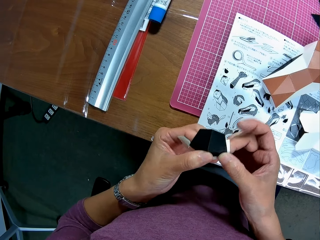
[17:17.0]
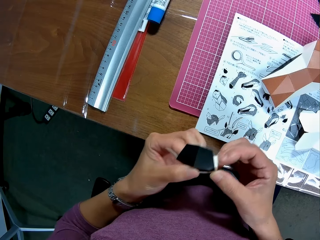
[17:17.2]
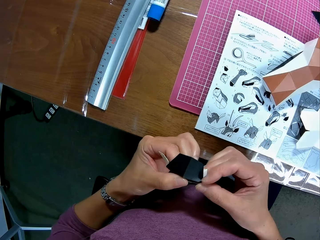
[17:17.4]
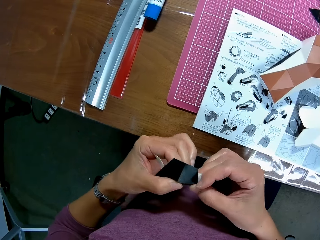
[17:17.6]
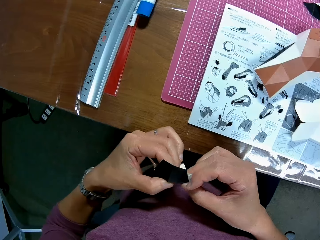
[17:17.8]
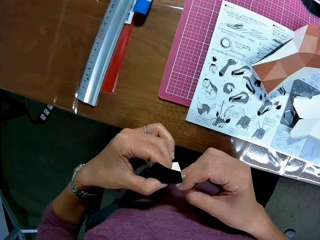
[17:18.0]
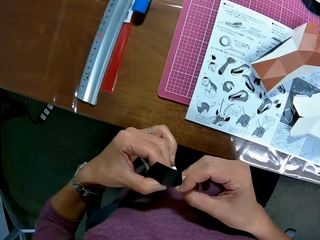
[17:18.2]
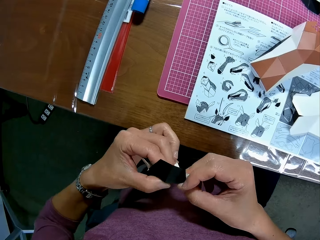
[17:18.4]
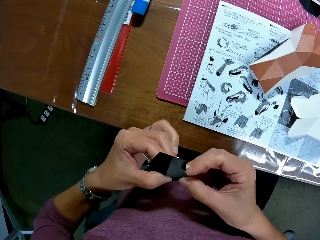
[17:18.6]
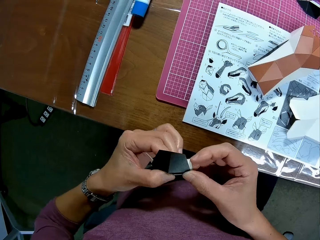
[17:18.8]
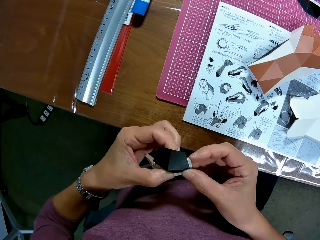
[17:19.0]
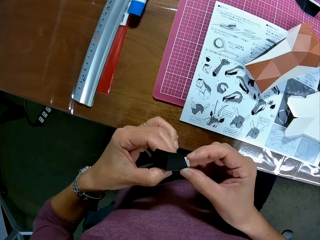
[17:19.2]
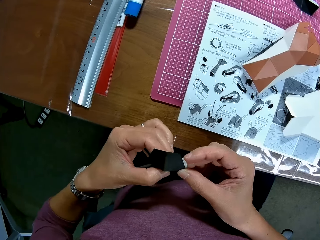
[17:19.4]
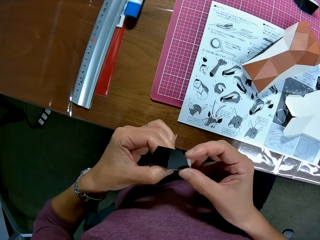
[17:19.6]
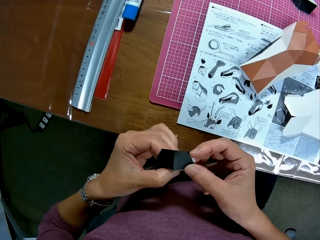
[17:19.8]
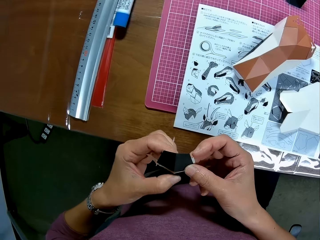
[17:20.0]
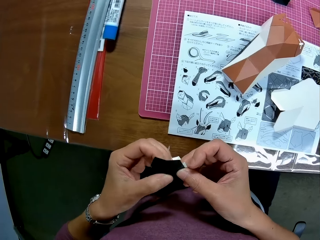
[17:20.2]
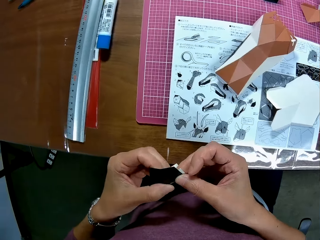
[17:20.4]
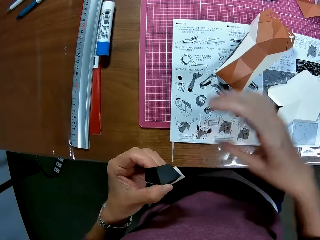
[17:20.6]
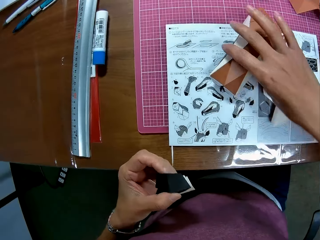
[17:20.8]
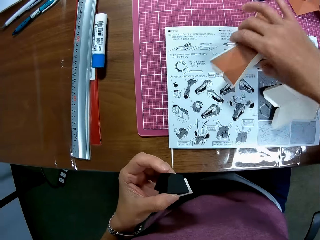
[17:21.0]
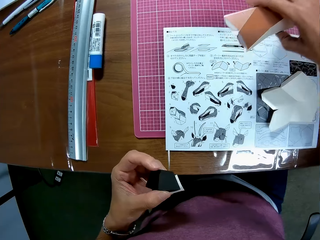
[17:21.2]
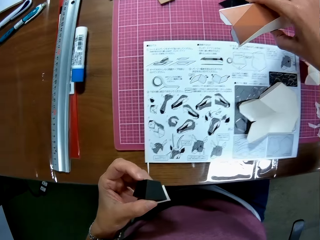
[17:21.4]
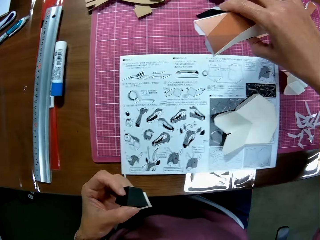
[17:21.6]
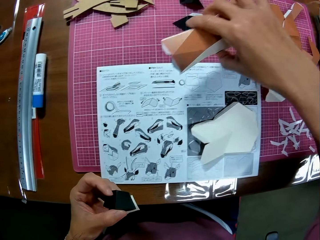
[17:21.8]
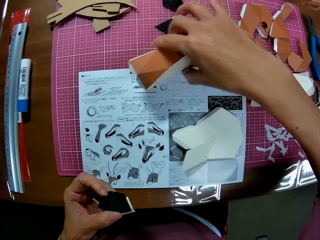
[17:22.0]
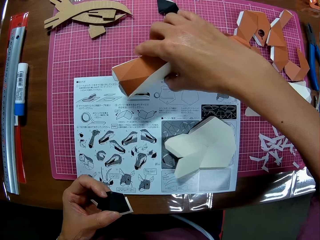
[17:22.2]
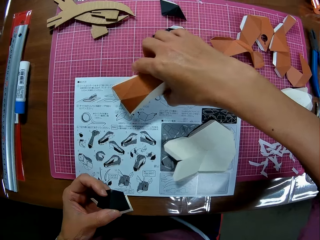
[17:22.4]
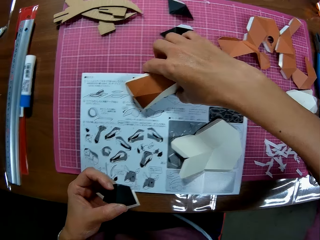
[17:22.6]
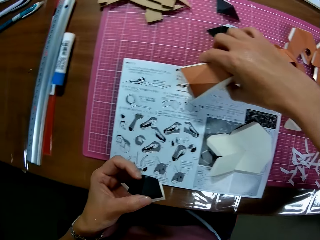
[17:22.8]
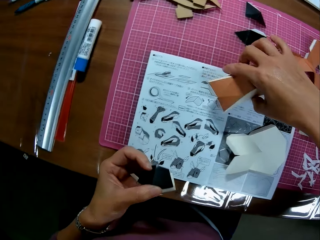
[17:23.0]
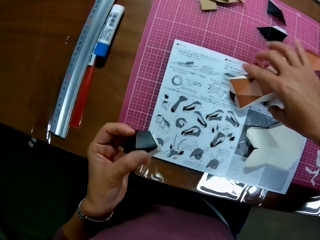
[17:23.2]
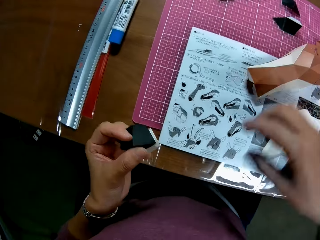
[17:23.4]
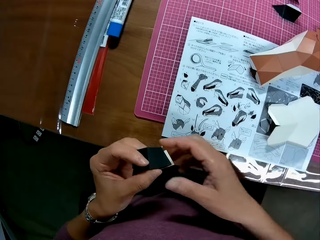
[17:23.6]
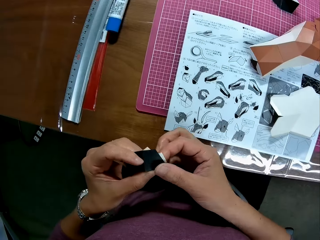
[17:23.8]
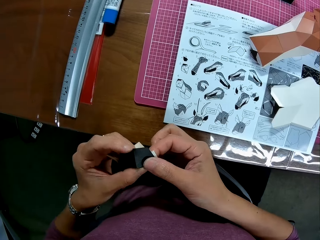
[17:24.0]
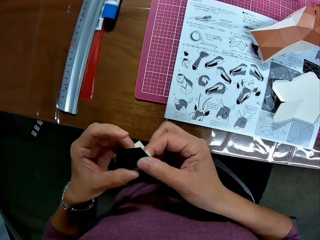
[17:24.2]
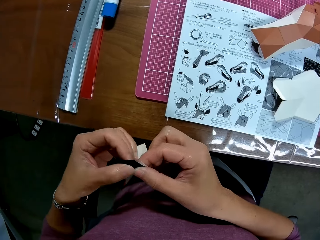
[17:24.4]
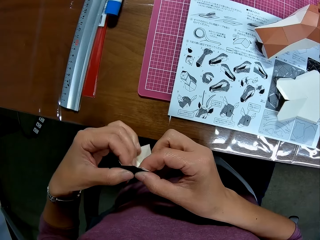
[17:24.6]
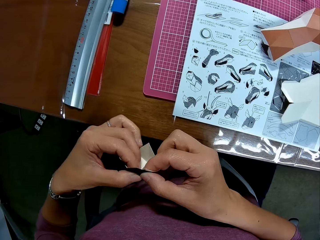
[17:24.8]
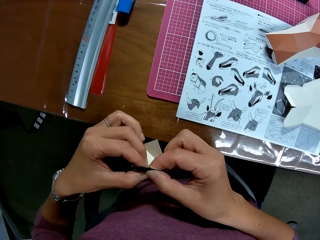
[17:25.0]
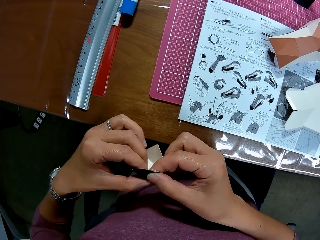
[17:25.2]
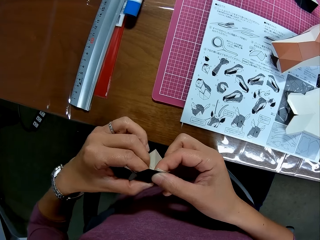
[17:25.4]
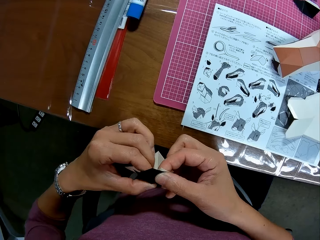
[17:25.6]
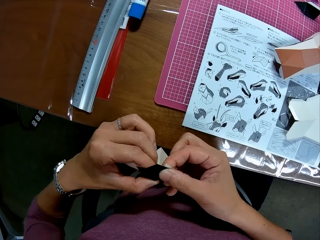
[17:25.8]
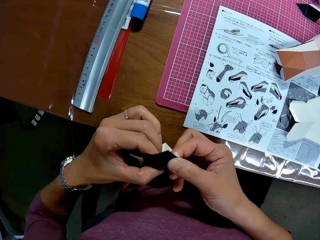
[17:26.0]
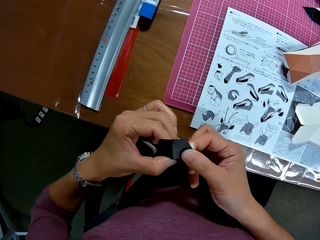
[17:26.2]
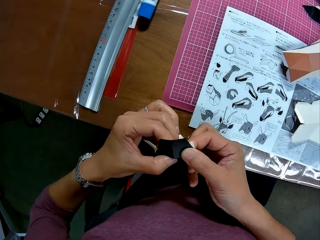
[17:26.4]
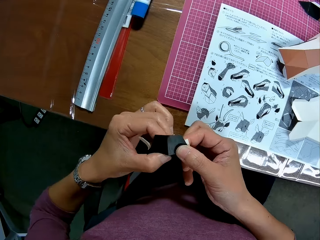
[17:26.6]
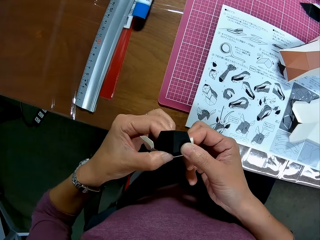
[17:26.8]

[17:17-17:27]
The camera wearer picks a piece of craft paper from the booklet. He moves the paper craft on the table. He looks at the instruction booklet. He puts the craft paper on the booklet. He fixes pieces of craft paper together. He arranges the paper crafts in his hand.

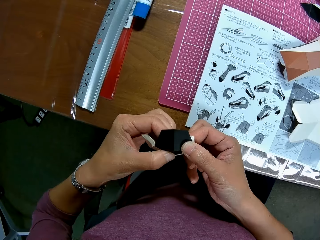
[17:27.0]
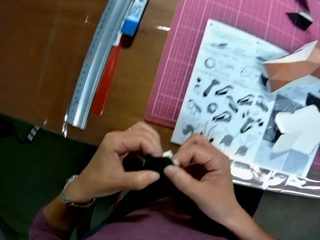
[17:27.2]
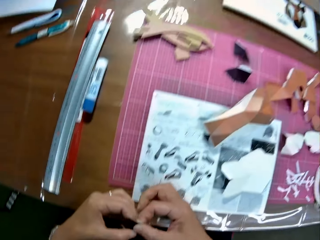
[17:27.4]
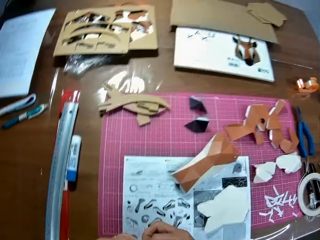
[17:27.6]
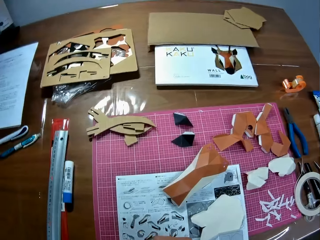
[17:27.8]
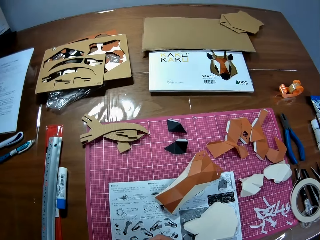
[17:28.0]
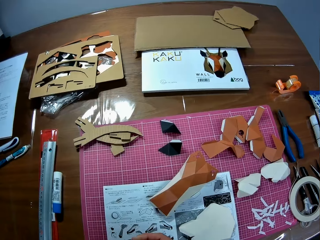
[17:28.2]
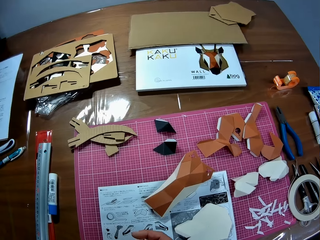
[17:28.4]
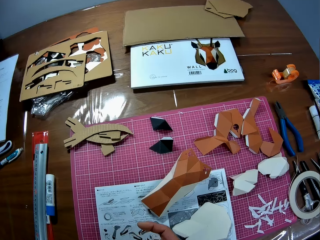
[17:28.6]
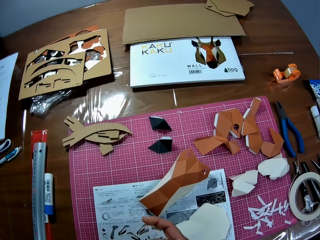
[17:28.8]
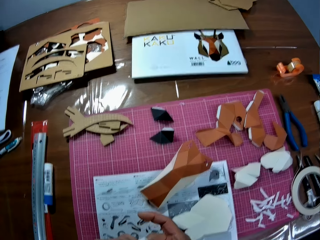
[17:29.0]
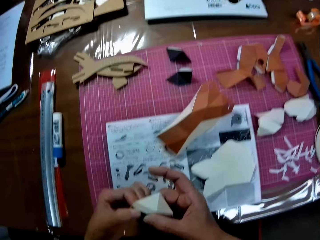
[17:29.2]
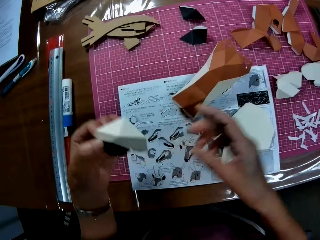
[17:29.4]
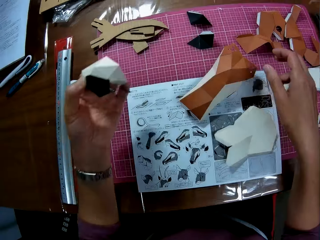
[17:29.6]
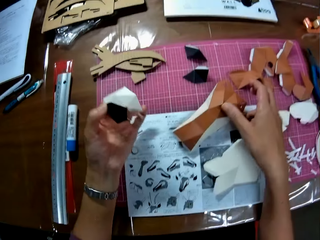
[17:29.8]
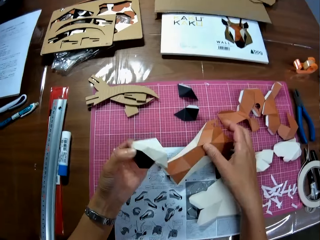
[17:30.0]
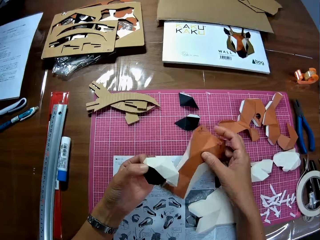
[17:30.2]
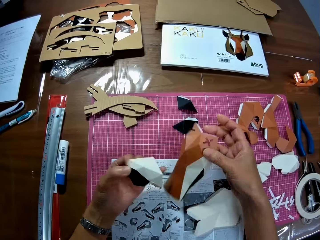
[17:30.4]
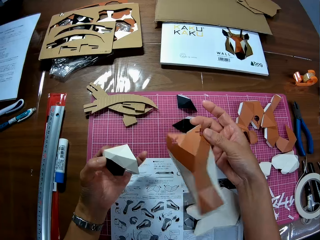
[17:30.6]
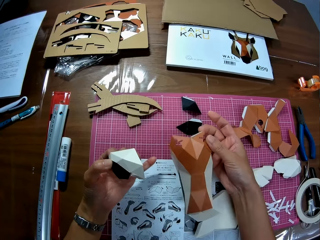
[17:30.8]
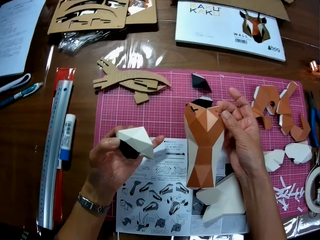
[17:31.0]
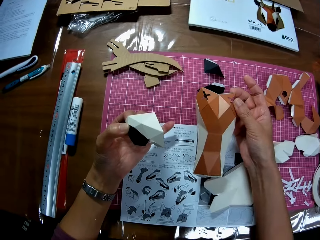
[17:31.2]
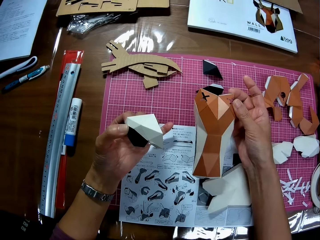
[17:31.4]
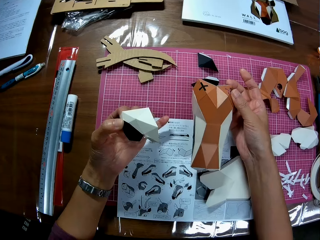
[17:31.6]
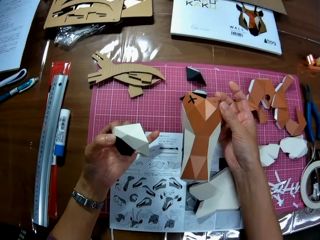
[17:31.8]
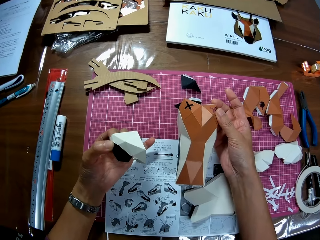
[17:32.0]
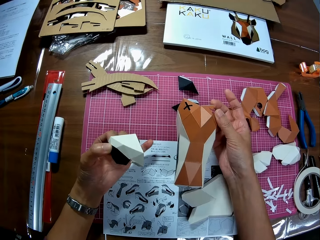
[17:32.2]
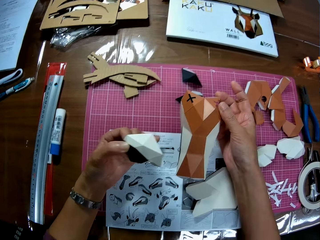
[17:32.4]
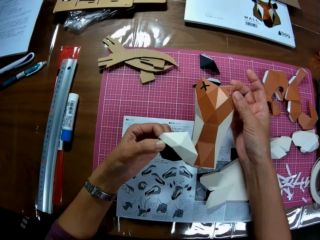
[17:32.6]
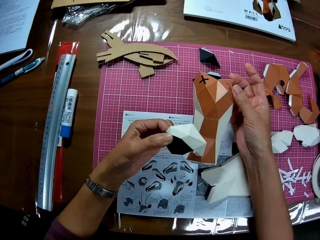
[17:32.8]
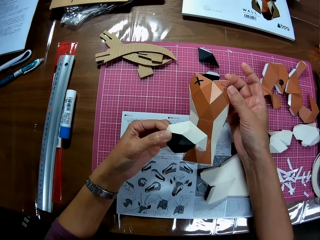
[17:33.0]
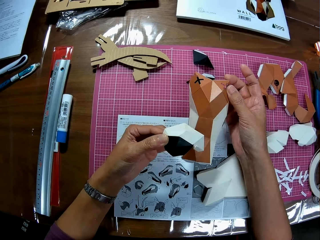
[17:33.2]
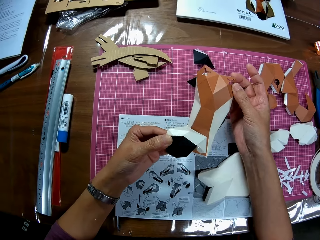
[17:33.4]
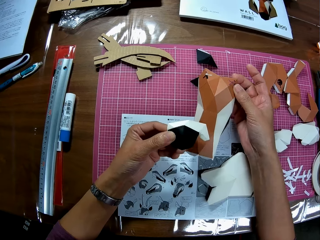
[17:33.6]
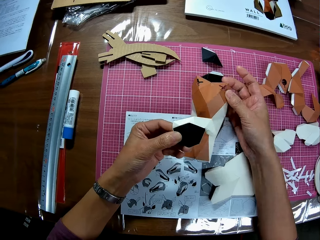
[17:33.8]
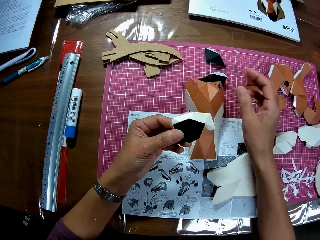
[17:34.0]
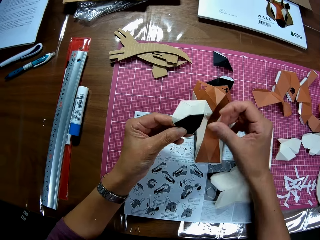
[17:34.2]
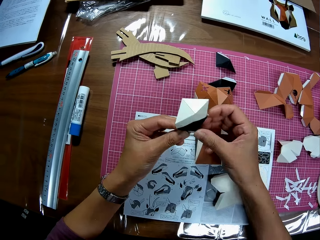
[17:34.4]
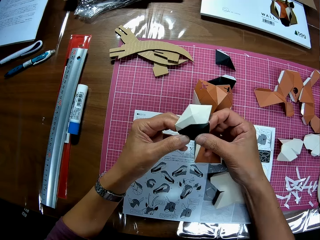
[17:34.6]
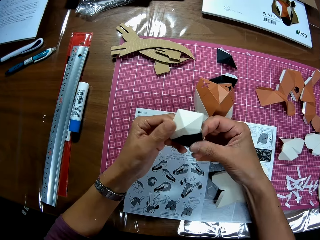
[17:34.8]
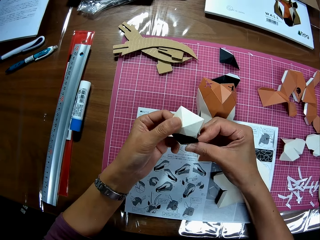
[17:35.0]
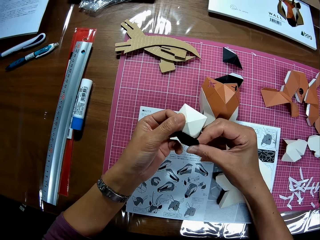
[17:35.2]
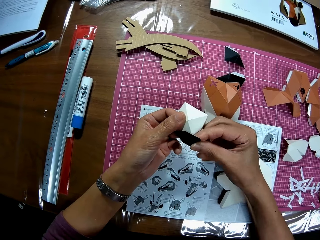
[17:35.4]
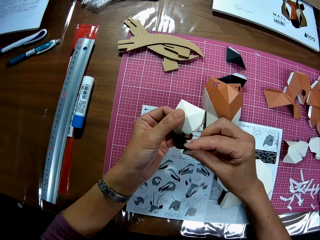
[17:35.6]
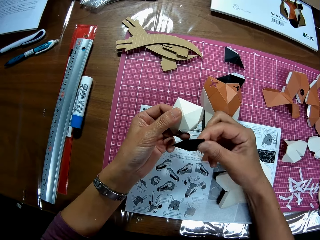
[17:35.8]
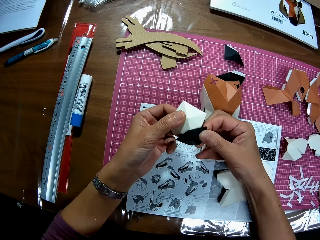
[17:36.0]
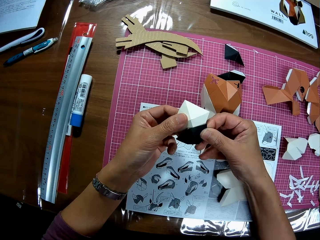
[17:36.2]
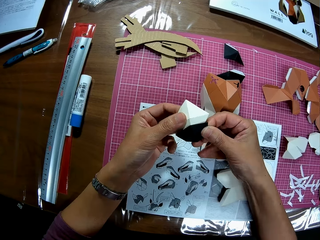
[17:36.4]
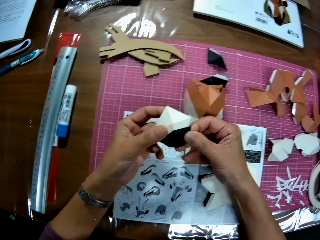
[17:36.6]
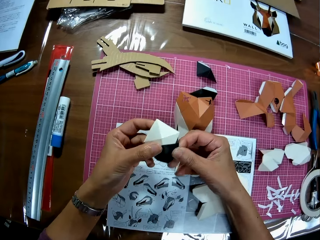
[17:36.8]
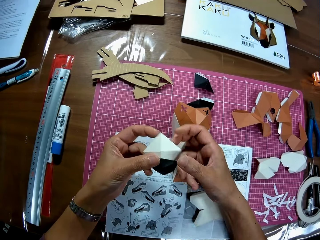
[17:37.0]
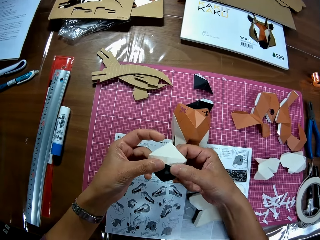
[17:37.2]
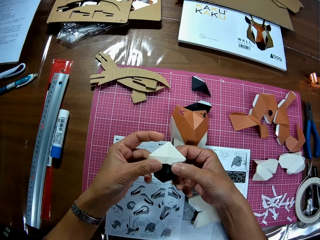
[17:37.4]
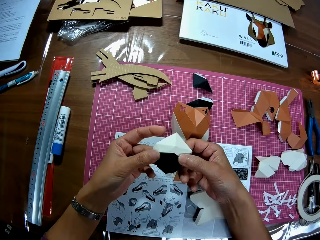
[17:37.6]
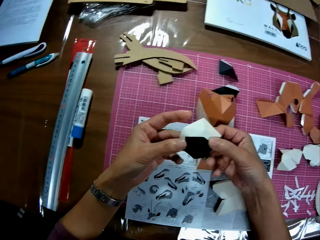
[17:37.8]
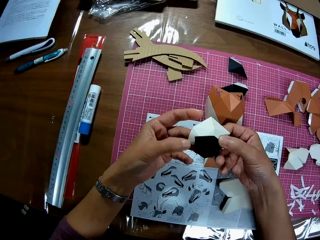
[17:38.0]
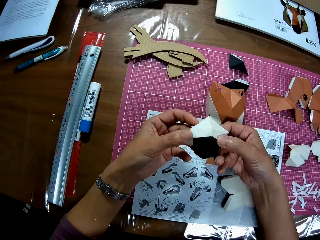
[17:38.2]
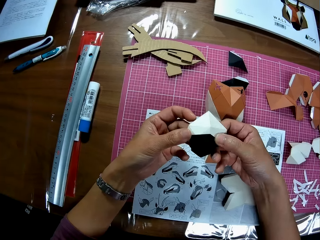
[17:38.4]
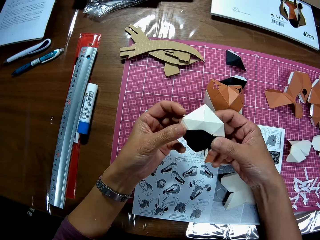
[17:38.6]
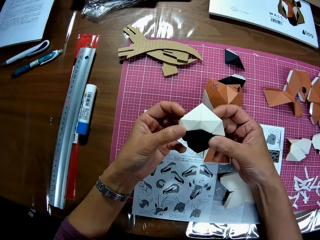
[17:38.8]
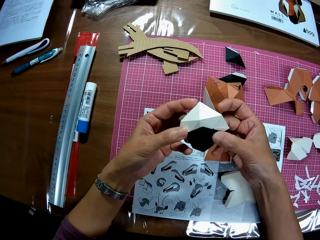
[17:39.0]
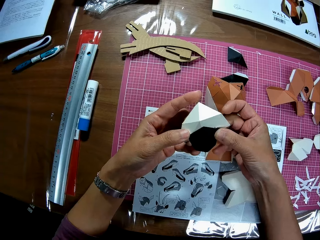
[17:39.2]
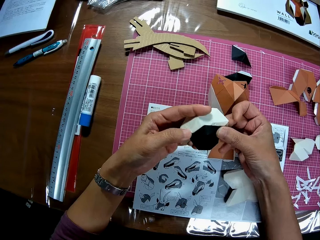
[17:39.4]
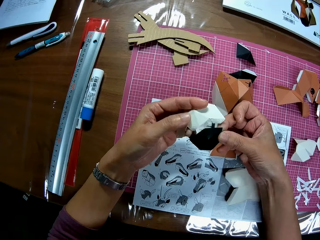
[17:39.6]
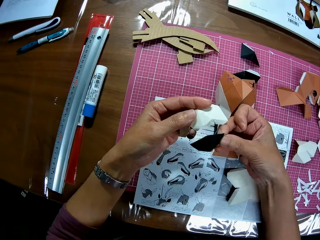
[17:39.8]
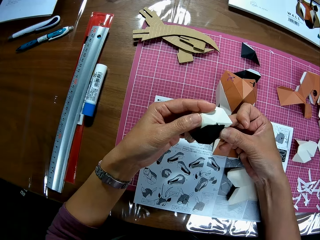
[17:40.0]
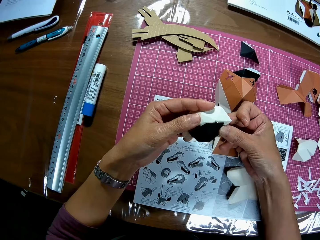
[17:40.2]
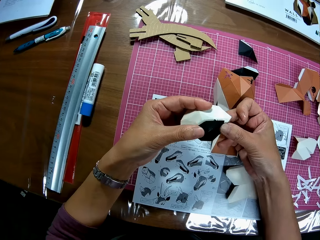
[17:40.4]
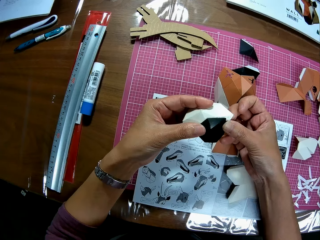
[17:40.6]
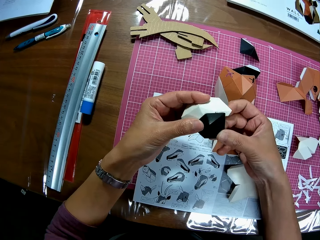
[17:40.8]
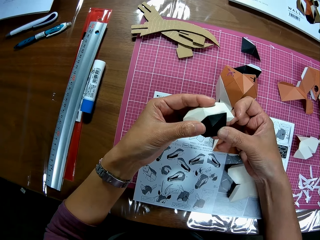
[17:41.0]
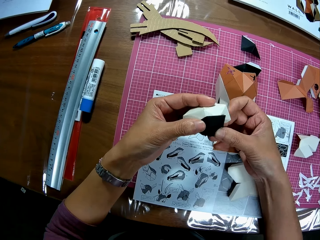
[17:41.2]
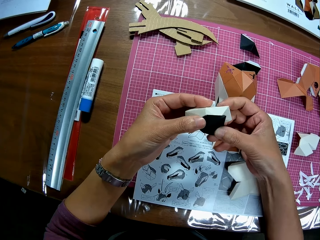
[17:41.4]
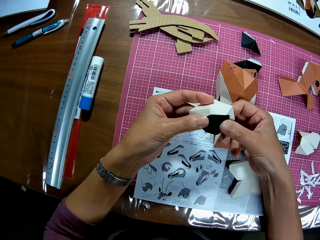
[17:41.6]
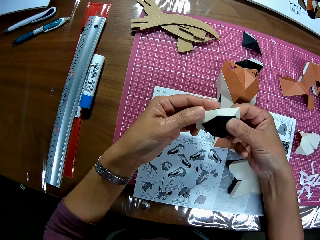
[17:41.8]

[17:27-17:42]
The camera wearer looks around the cutting mat. He picks a piece of craft paper from the booklet. He looks at the craft paper. He puts the craft paper on the booklet. He fixes pieces of craft paper together. He arranges the paper crafts in his hand. He separates pieces of craft paper.
